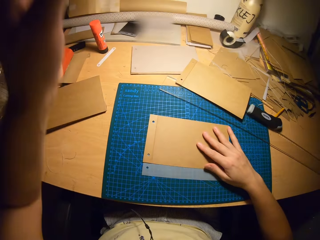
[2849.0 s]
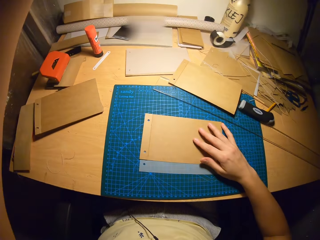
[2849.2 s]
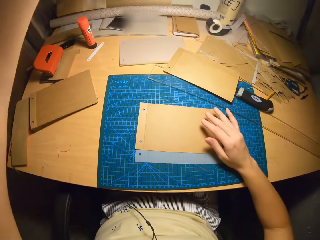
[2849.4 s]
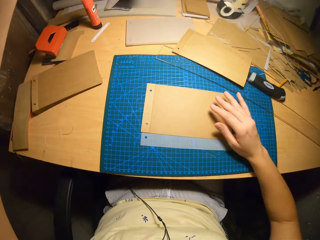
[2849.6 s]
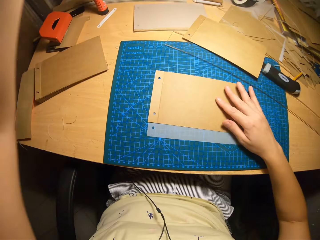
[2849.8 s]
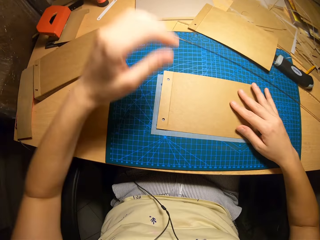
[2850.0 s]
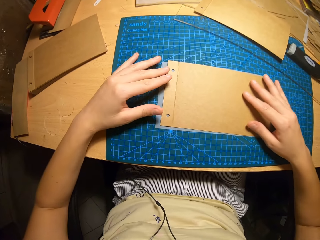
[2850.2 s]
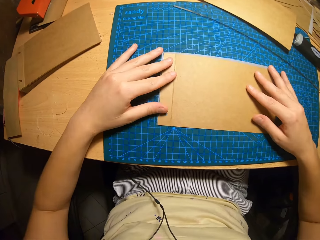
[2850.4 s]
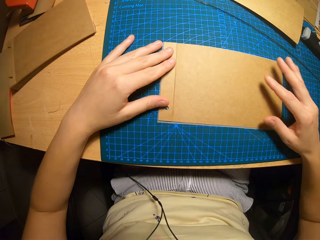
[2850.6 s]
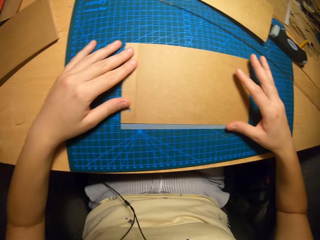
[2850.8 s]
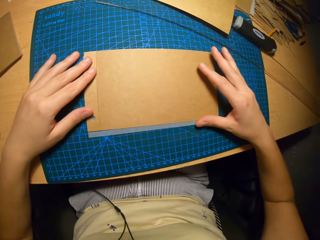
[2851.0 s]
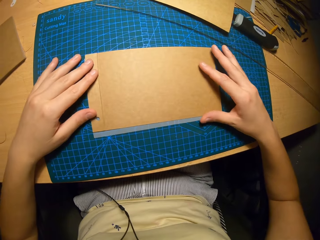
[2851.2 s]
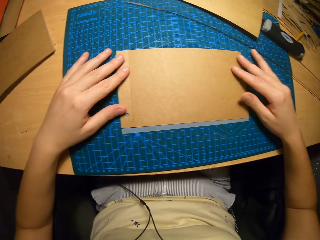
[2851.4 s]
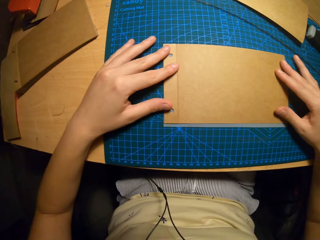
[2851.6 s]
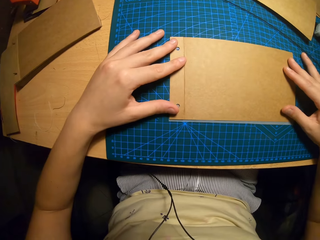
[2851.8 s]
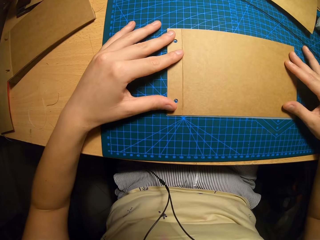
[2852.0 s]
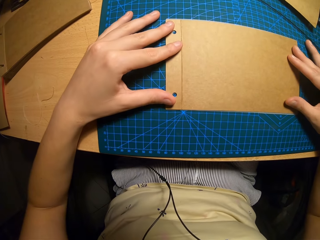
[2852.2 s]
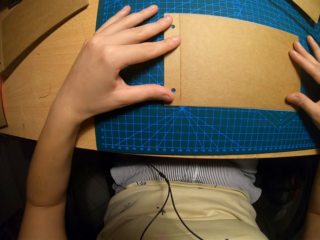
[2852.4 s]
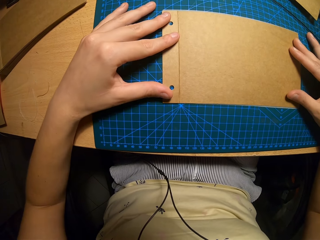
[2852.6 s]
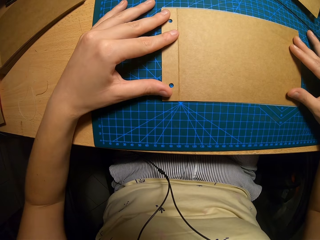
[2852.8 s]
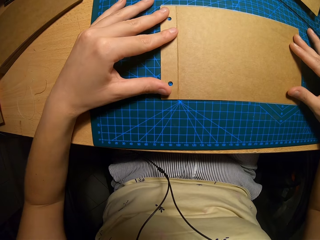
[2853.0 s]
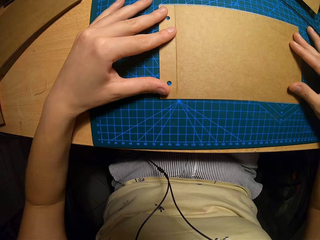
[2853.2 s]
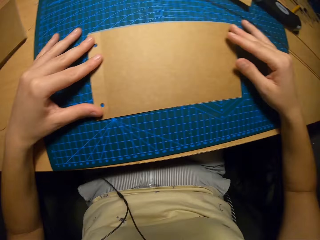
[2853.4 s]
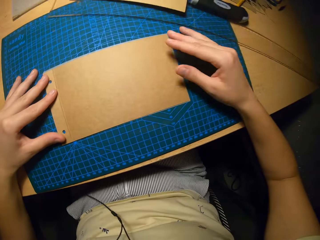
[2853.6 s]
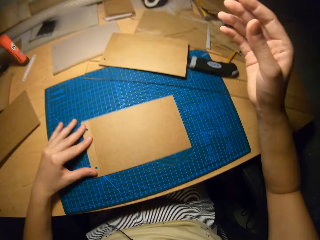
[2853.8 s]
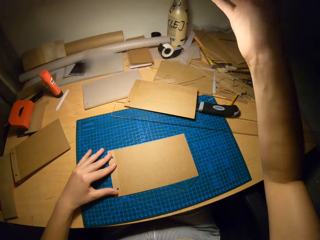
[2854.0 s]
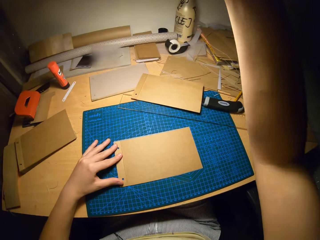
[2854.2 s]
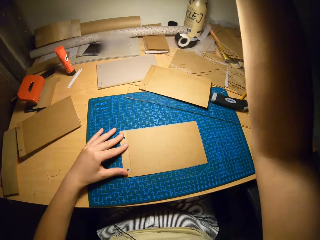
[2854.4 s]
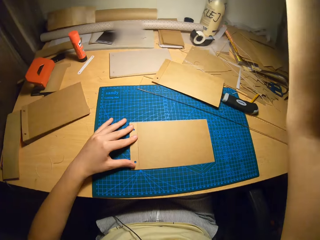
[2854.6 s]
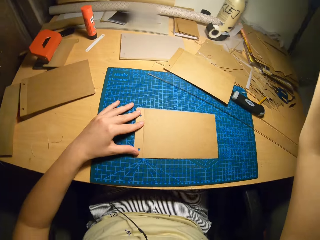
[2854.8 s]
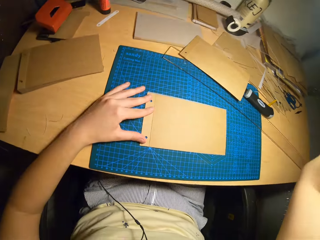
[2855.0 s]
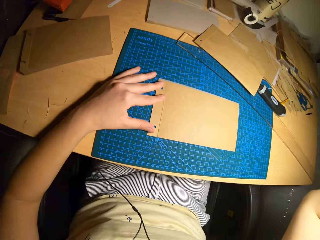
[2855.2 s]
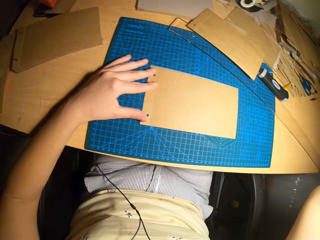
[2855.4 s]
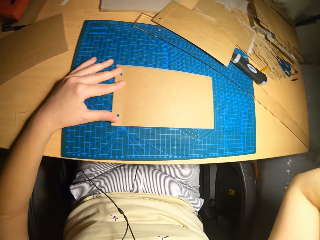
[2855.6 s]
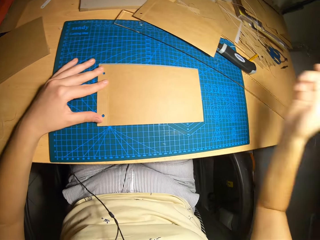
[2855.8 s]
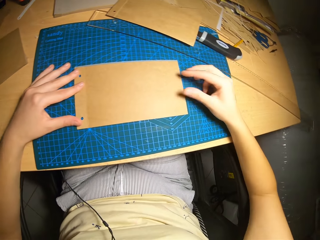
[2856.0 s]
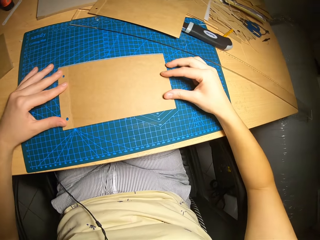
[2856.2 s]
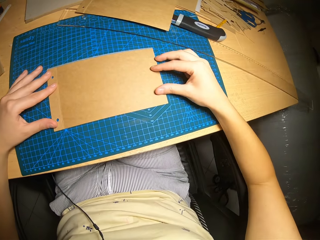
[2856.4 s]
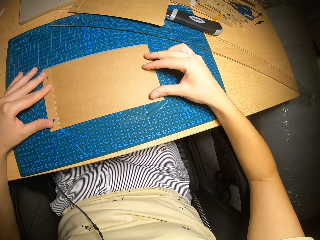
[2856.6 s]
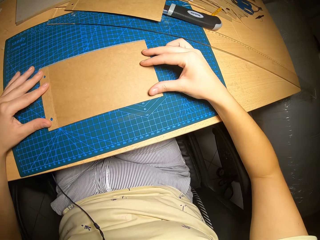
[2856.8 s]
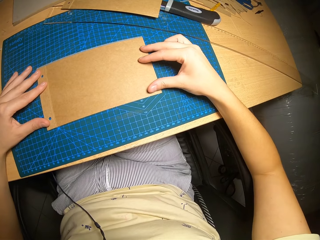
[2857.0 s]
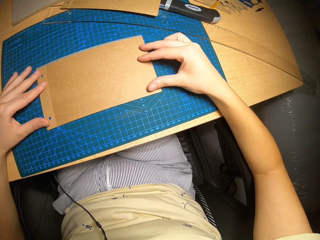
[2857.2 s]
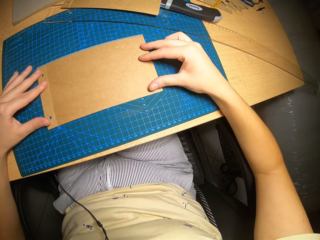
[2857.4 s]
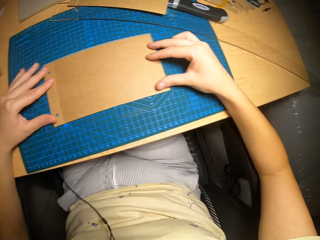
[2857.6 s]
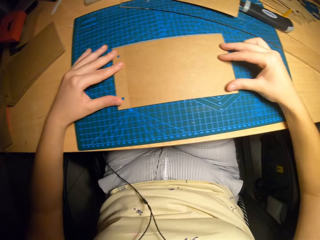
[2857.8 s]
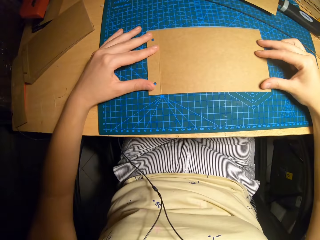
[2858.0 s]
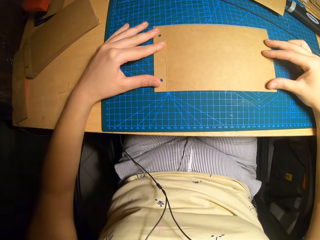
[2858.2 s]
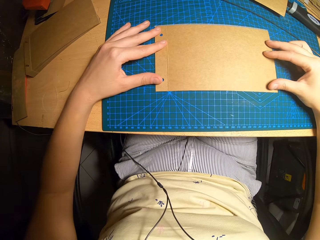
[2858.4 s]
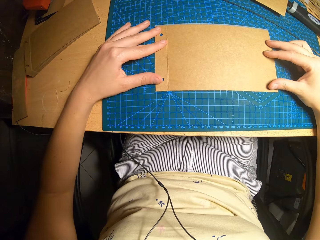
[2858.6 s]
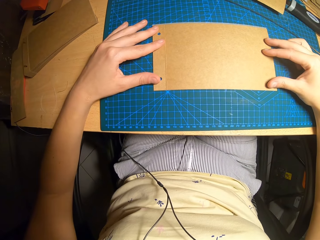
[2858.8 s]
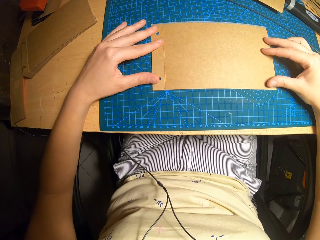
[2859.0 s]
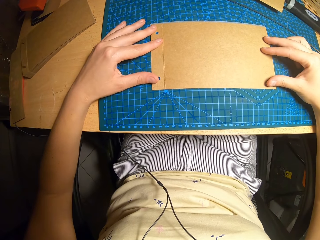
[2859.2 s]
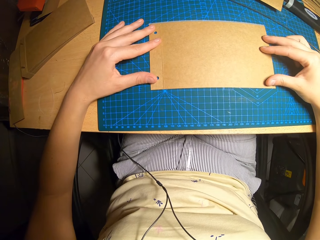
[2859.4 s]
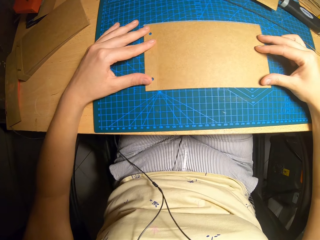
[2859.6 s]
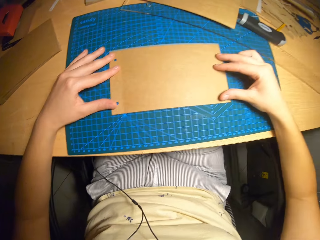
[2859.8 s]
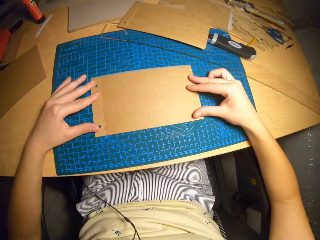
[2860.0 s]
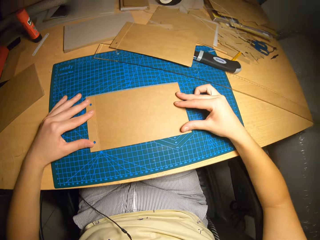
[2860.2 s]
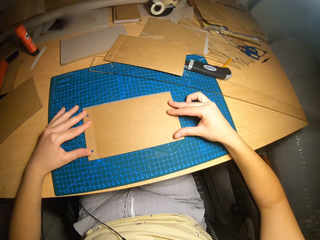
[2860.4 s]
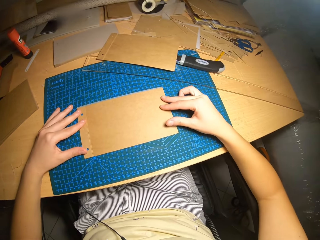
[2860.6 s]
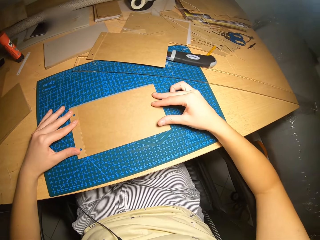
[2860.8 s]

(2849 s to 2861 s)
The camera wearer adjusts the light with his left hand. He aligns the cardboards on the cutting mat with his hands. He adjusts the light with his right hand. He aligns the cardboards on the cutting mat with his hands.

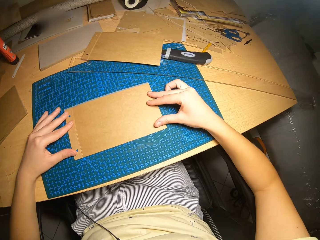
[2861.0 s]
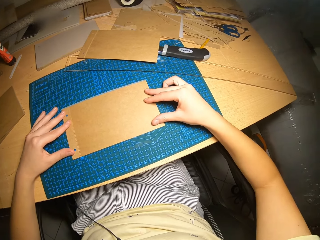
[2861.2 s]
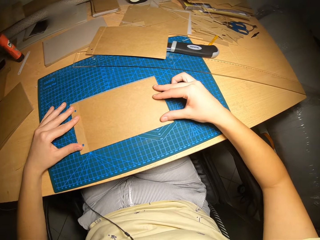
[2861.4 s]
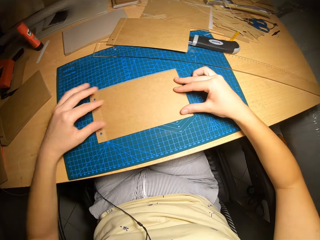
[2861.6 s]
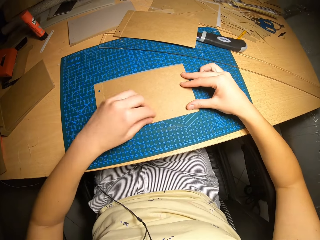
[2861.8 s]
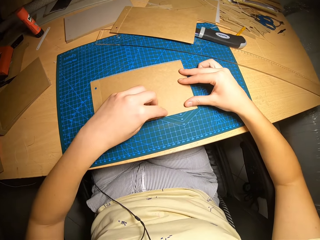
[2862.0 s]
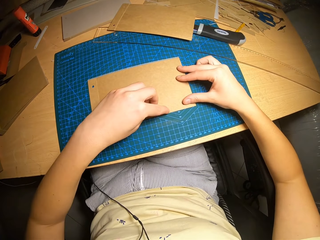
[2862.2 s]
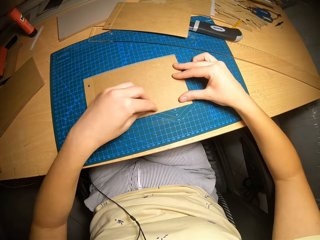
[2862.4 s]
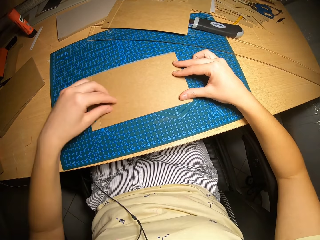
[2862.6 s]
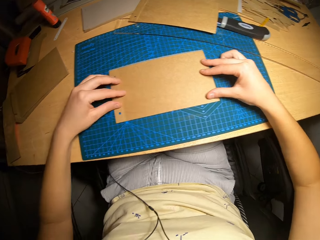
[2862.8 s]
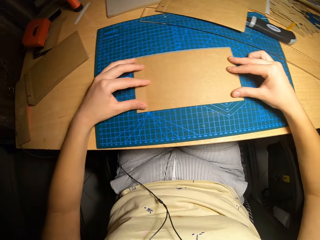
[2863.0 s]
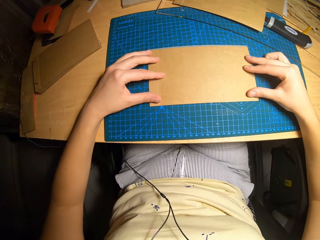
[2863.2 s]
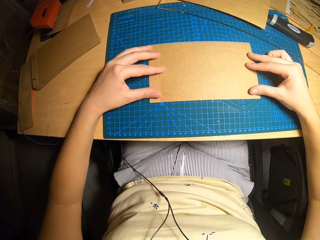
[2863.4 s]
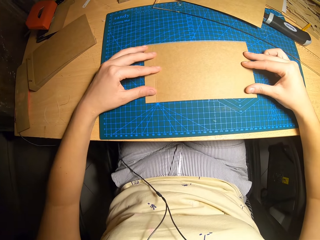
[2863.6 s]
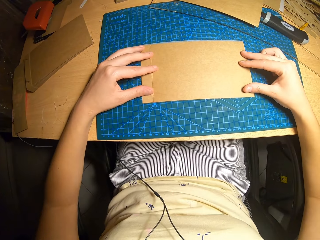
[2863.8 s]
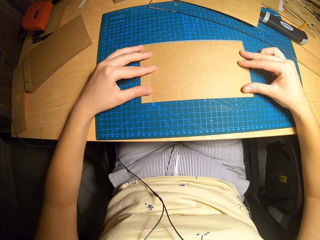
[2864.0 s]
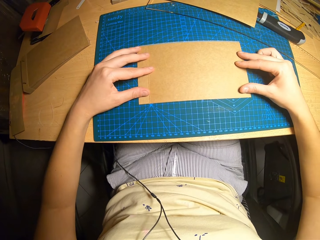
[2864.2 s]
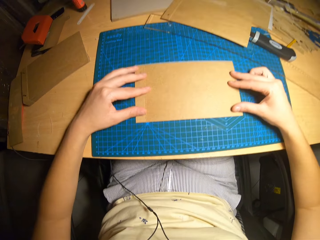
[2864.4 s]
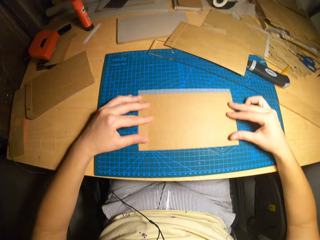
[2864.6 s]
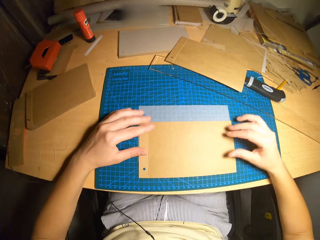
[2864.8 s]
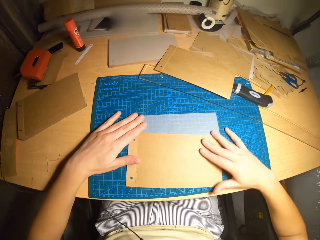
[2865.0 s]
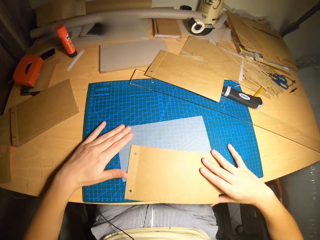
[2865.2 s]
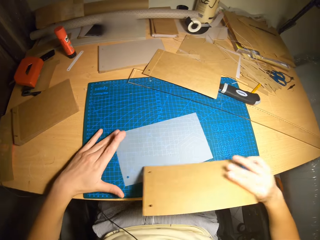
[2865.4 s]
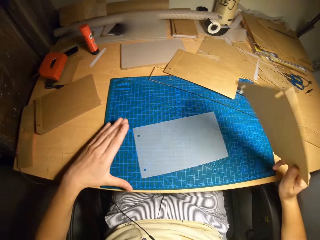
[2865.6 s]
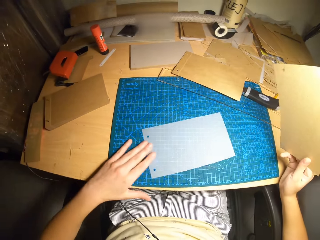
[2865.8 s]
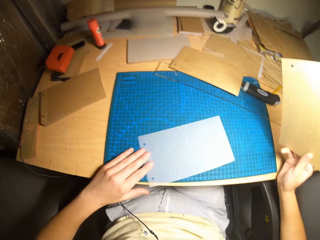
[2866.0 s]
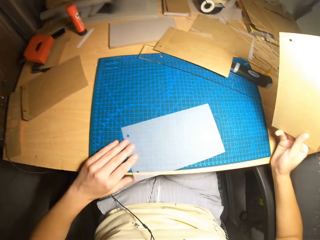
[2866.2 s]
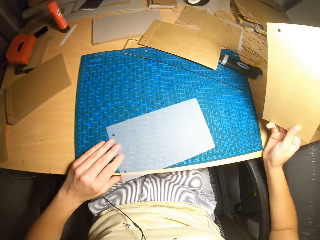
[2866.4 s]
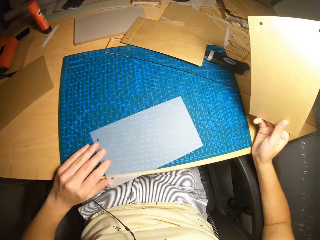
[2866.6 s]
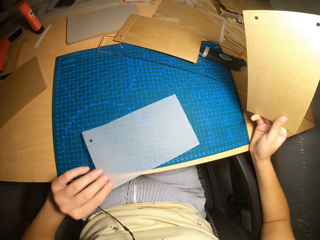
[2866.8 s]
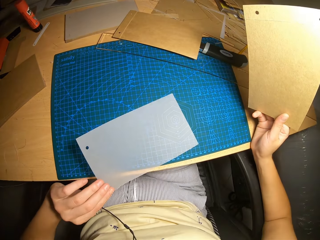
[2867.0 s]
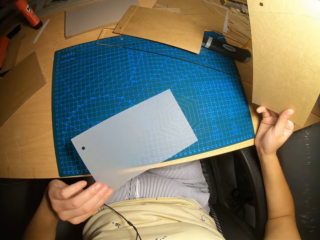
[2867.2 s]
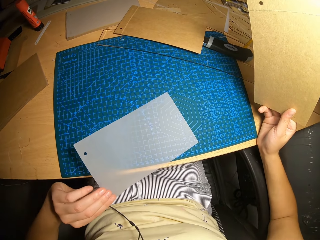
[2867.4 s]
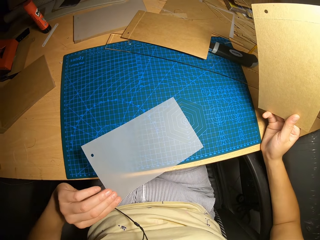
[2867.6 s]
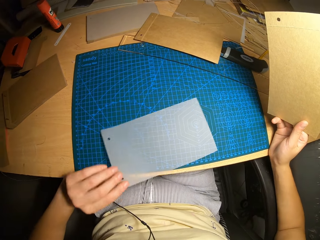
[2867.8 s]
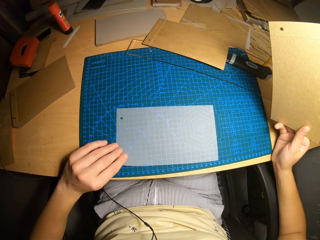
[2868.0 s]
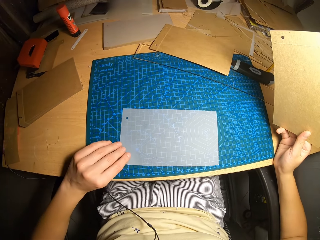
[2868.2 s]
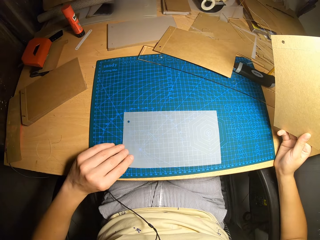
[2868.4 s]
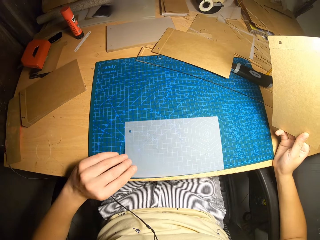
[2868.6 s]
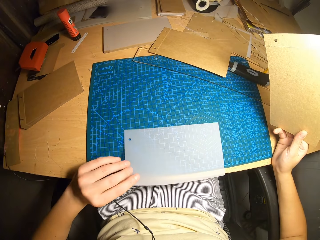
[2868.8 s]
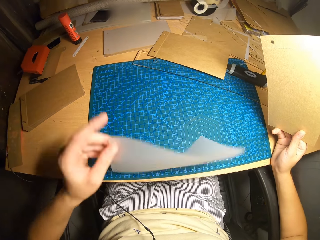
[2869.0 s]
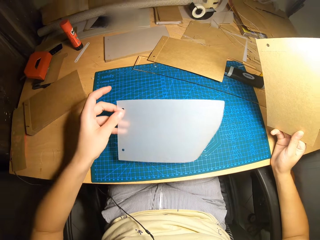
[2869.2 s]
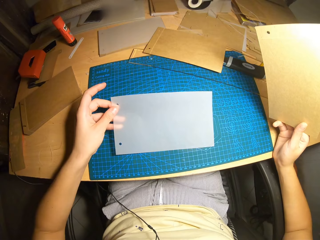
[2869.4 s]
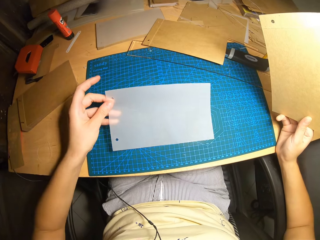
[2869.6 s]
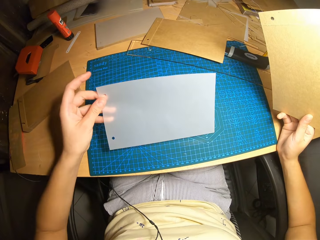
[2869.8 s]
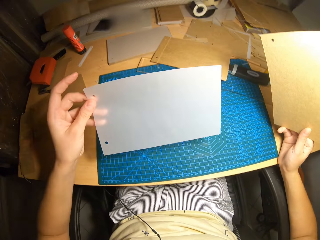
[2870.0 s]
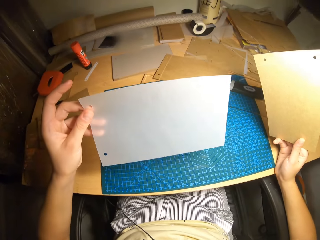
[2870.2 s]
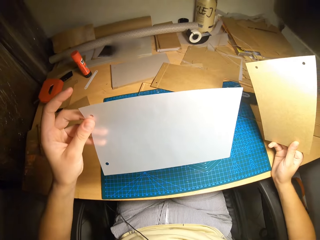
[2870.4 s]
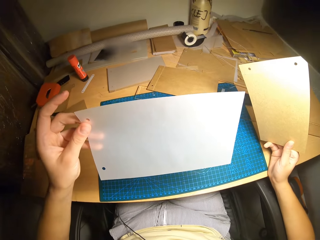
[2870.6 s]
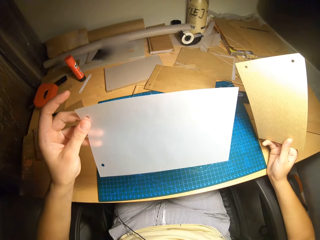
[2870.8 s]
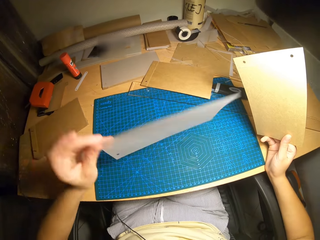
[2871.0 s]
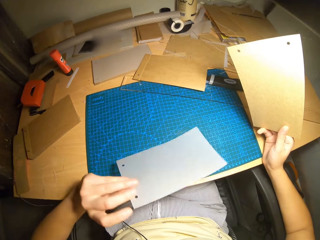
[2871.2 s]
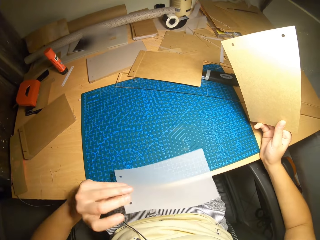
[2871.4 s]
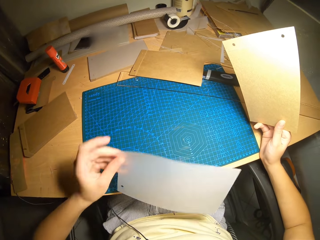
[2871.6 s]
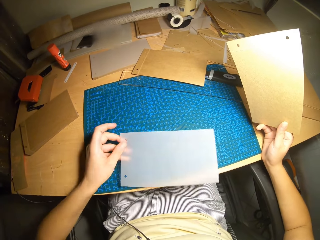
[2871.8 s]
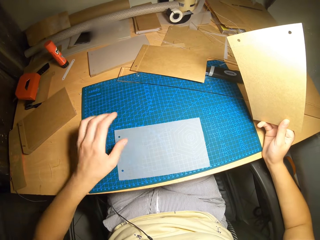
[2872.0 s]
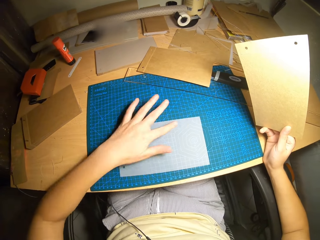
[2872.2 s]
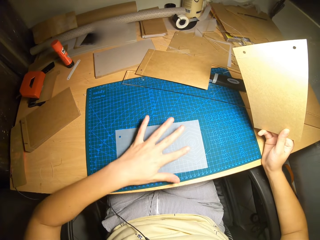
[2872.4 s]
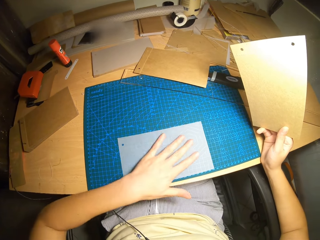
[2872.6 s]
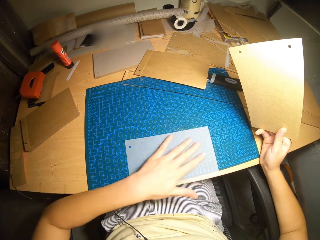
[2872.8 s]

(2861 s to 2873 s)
The camera wearer lifts the cardboard with his right hand. He lifts the cardboard with his left hand.
